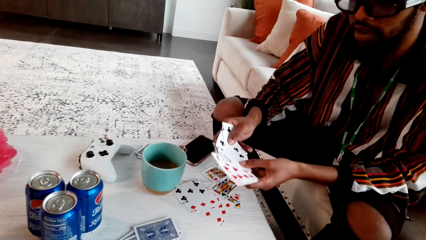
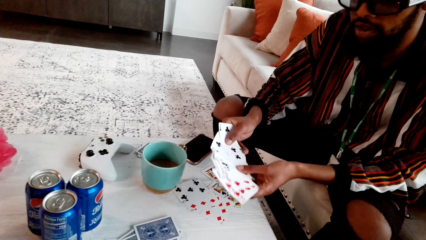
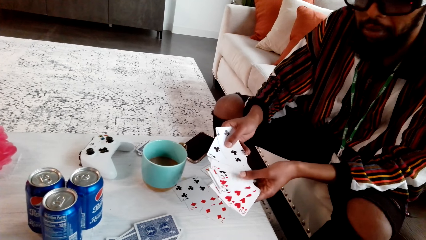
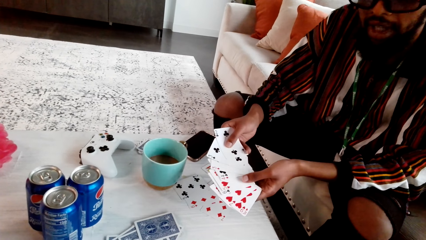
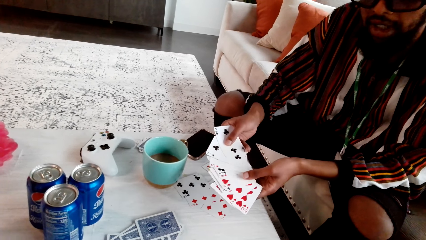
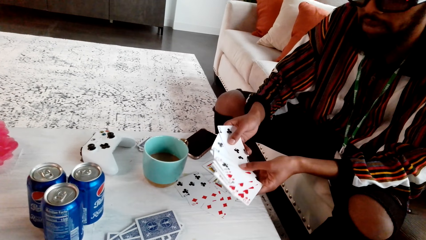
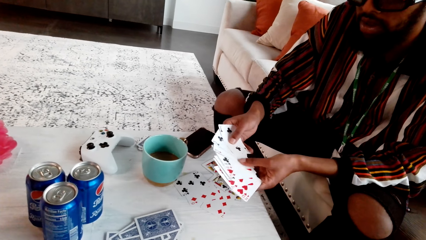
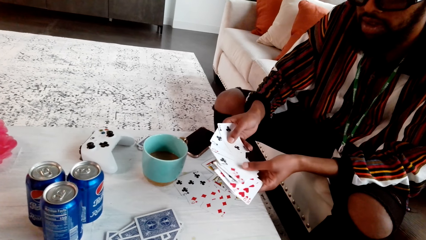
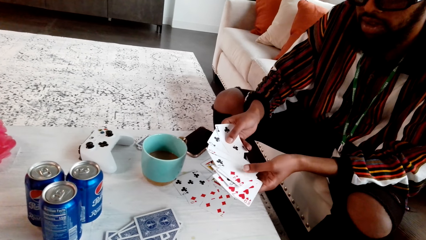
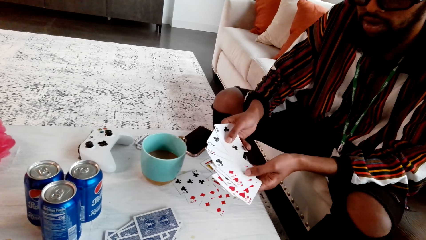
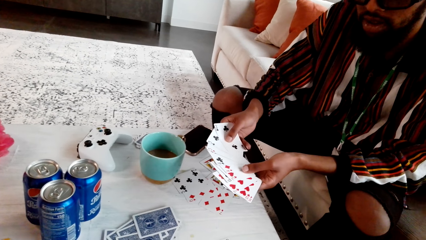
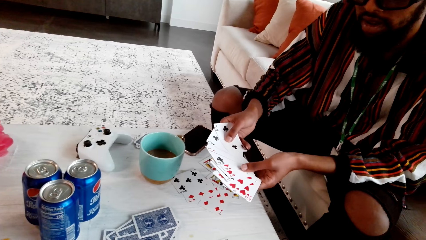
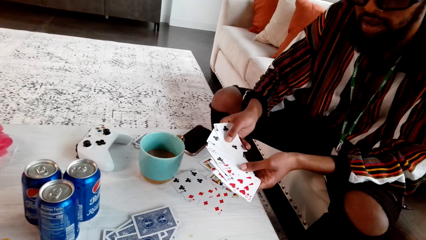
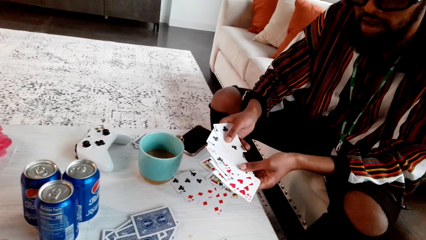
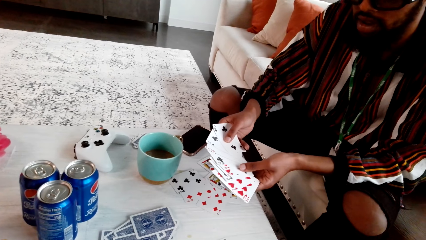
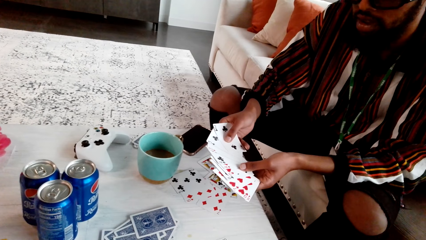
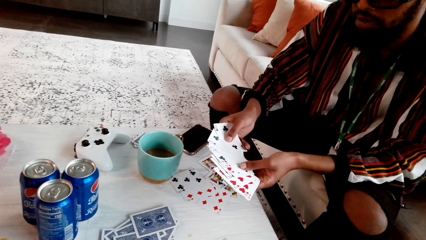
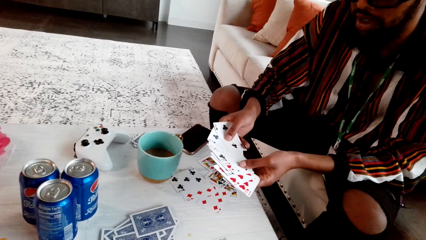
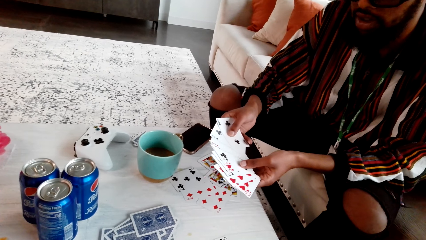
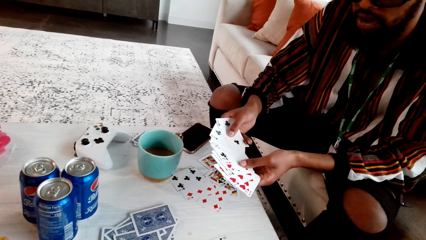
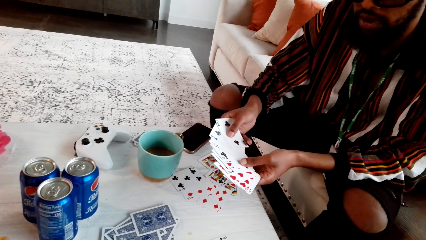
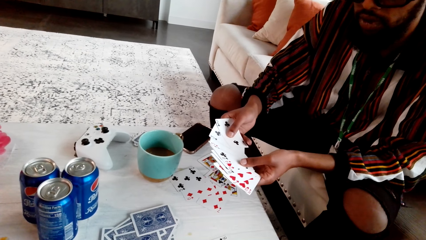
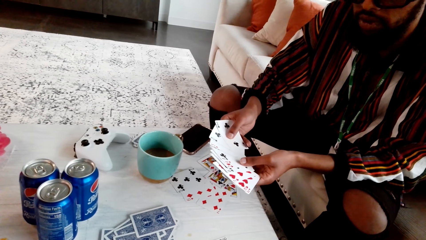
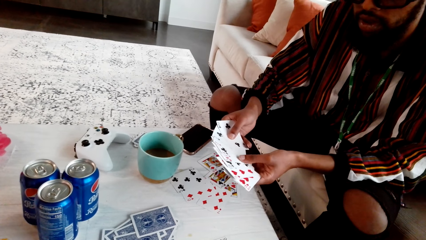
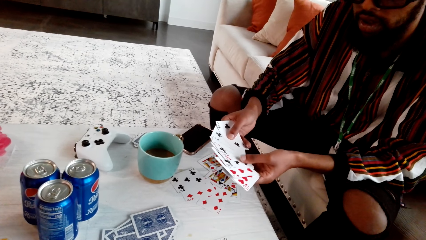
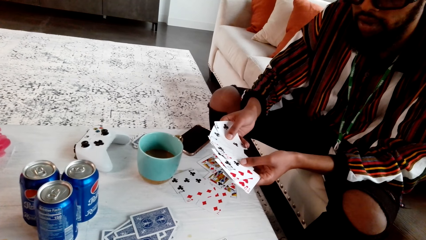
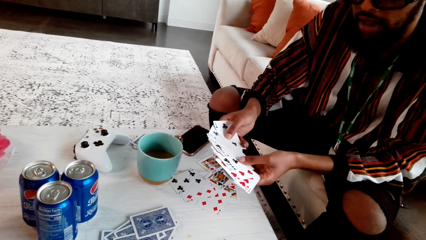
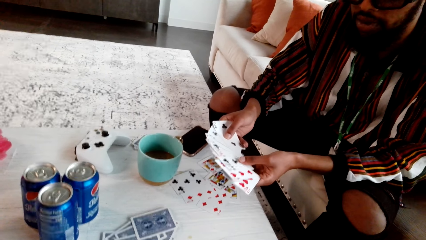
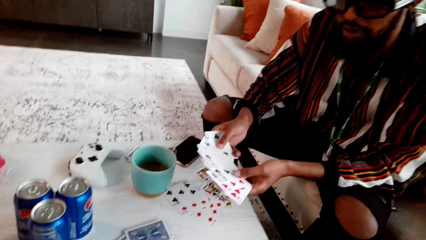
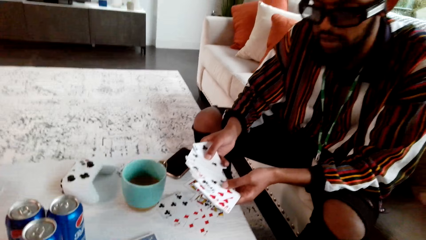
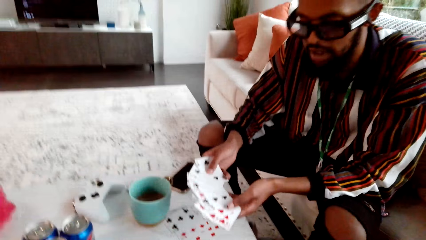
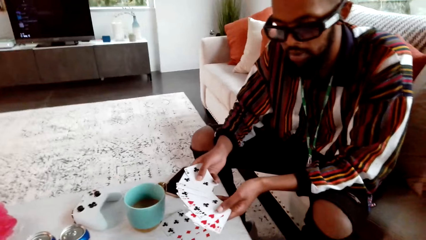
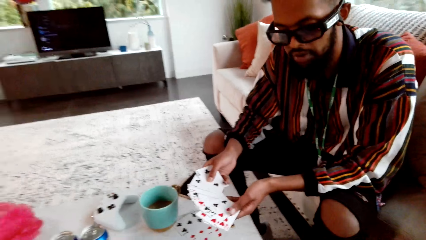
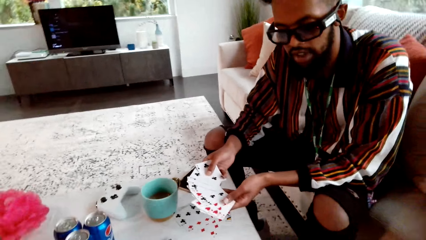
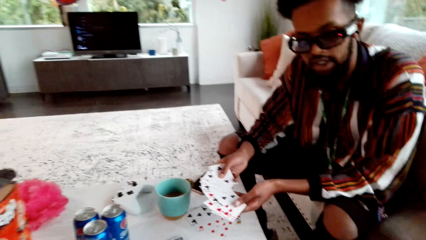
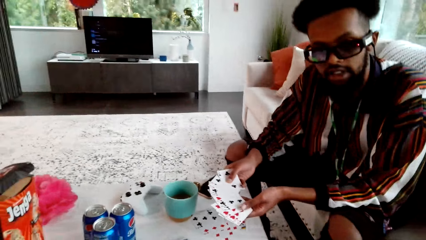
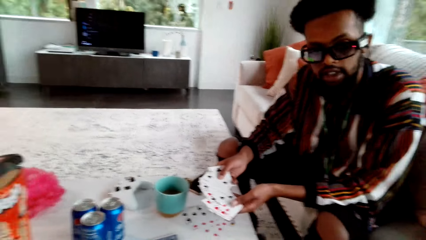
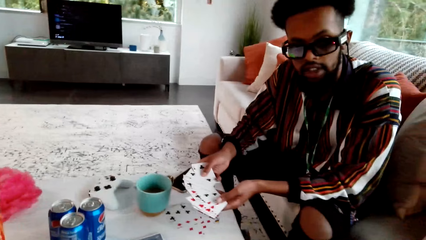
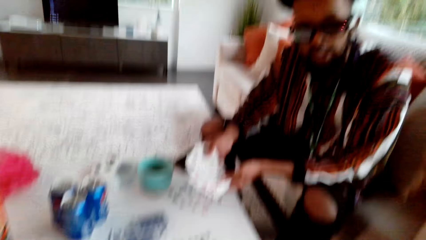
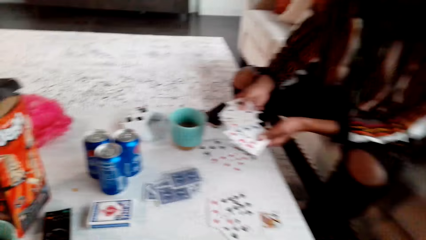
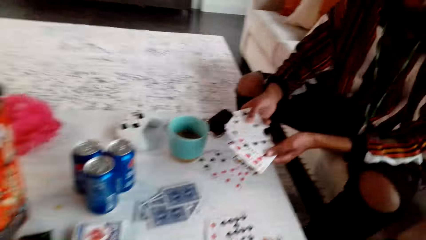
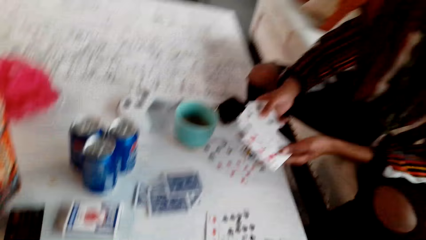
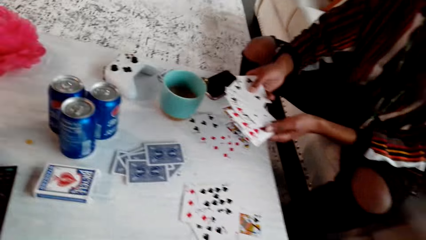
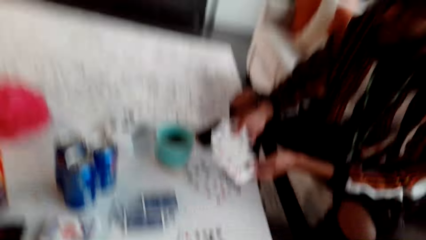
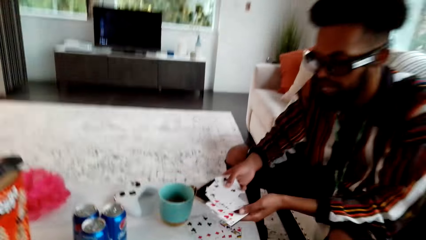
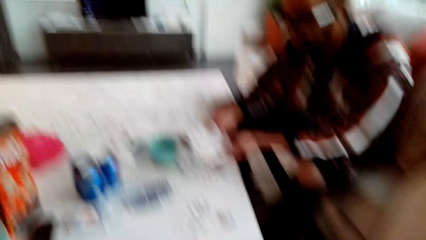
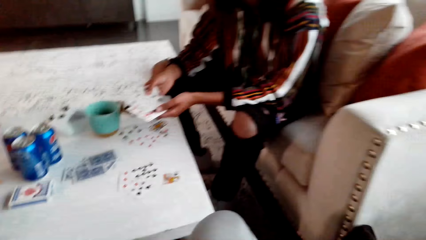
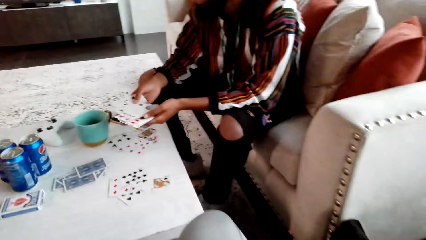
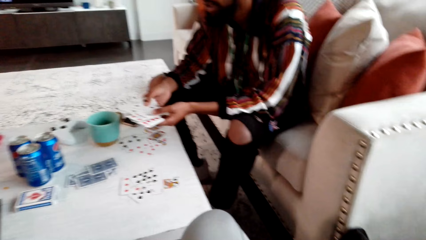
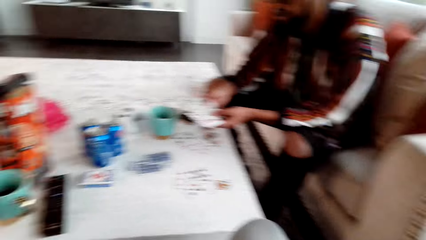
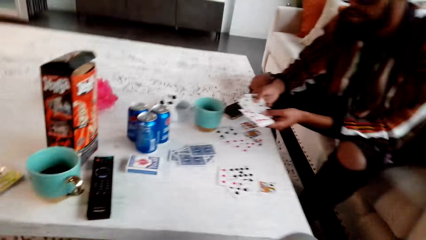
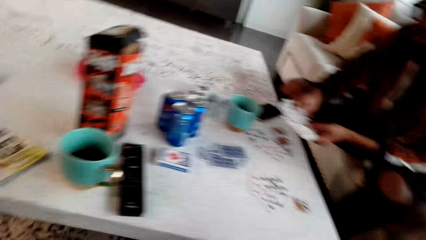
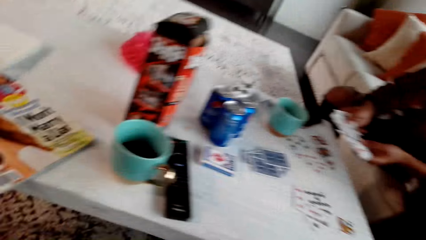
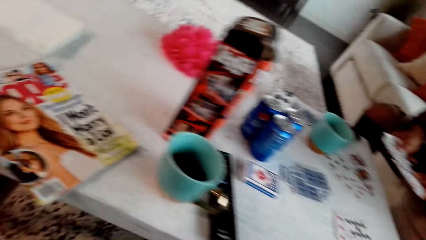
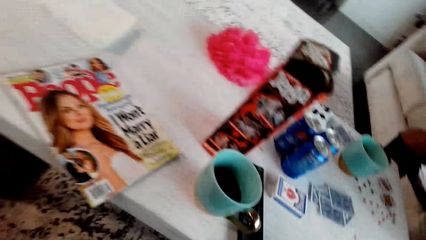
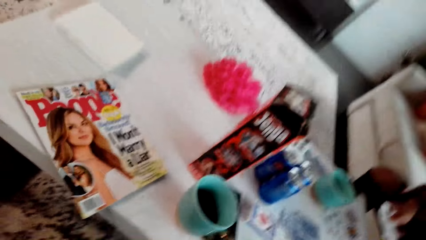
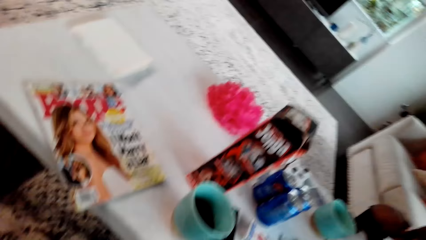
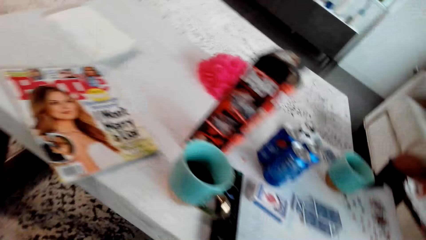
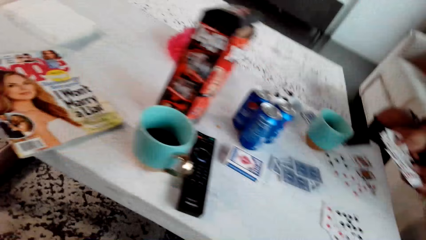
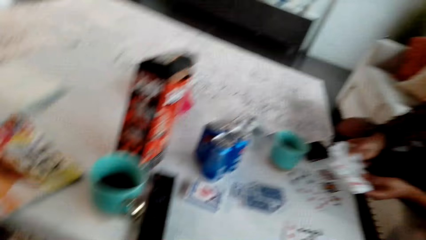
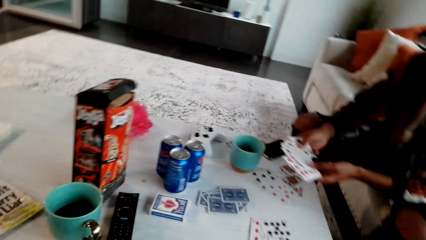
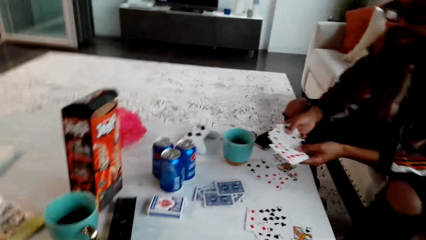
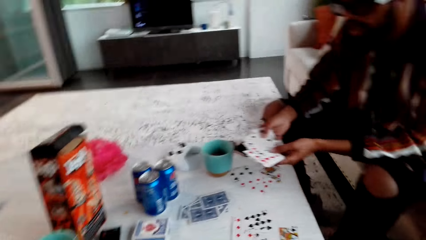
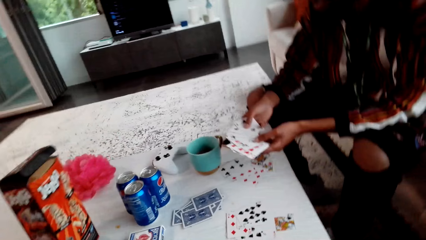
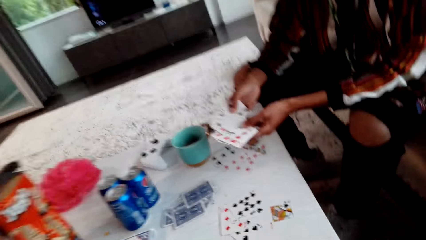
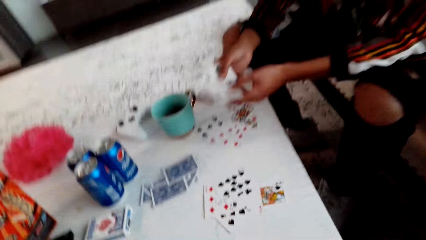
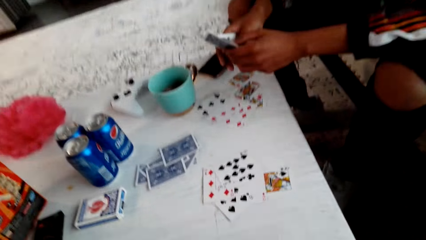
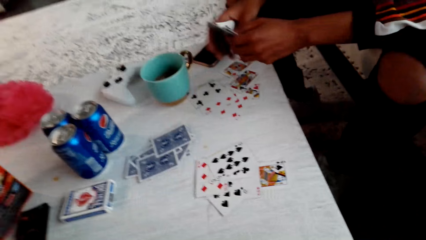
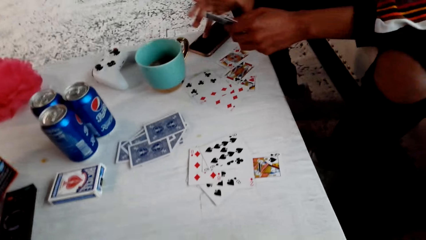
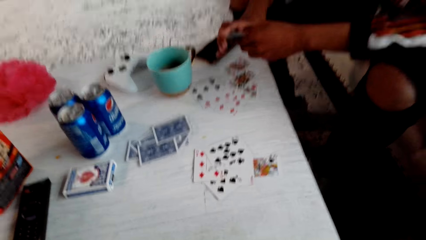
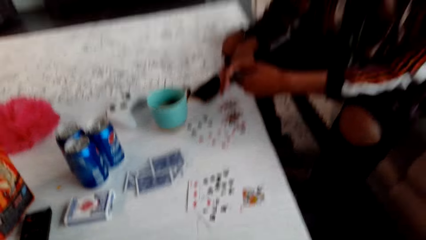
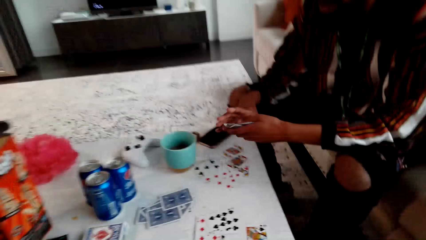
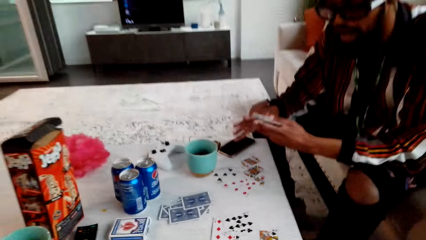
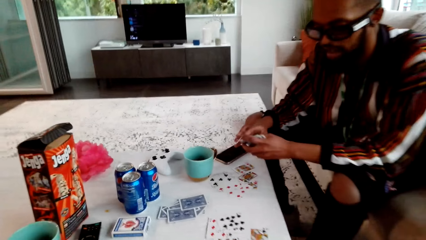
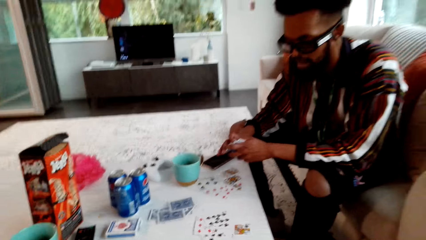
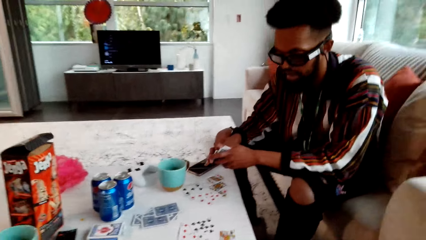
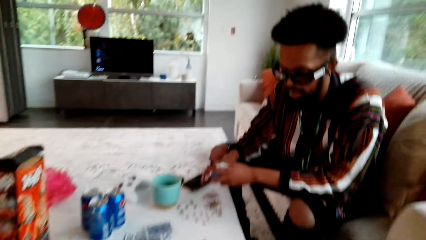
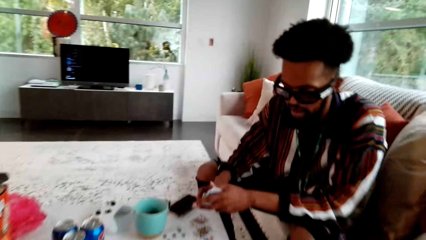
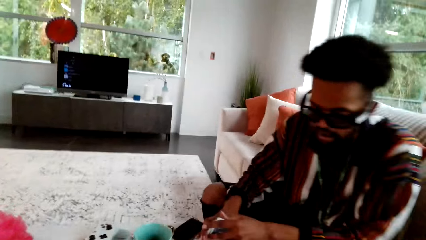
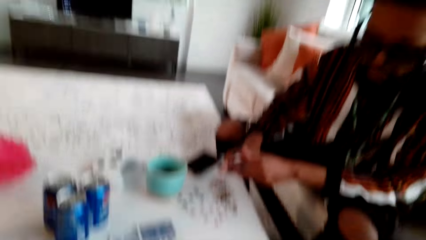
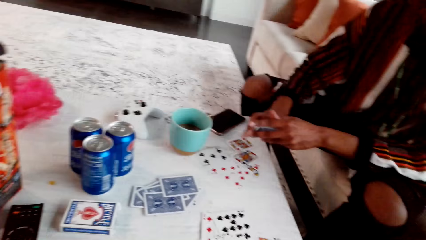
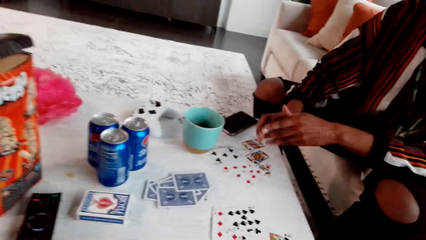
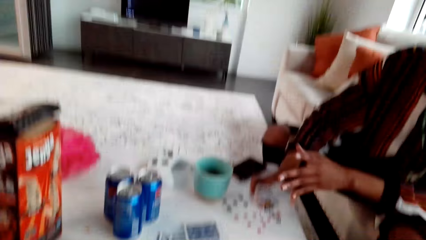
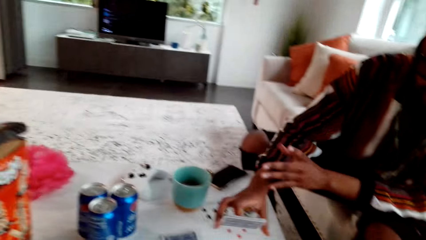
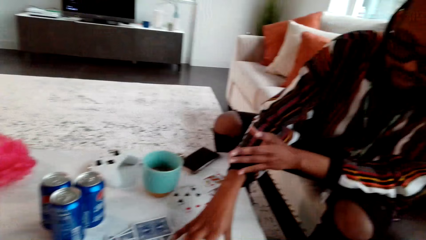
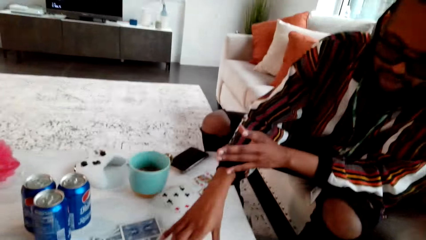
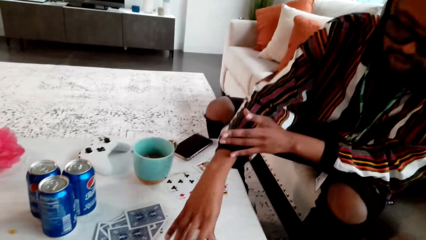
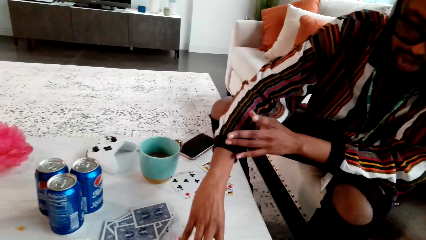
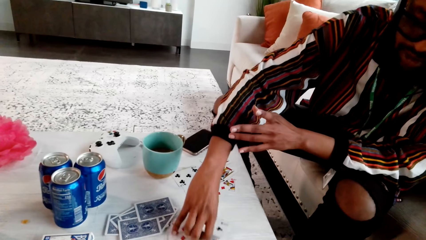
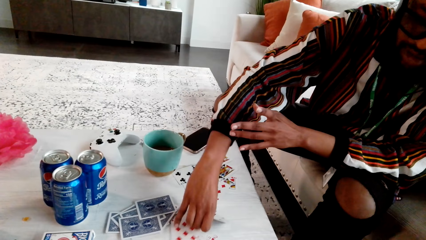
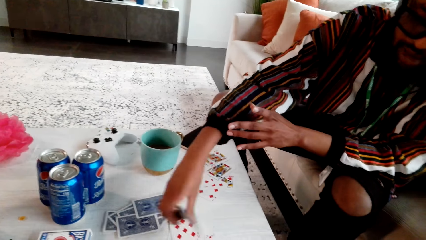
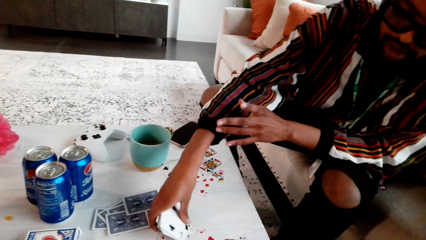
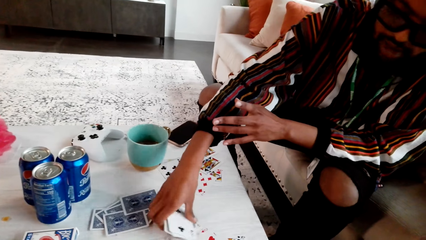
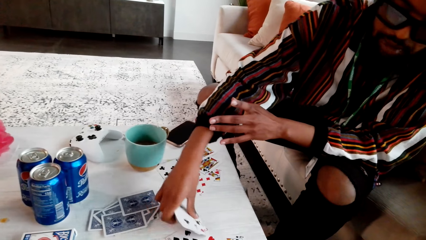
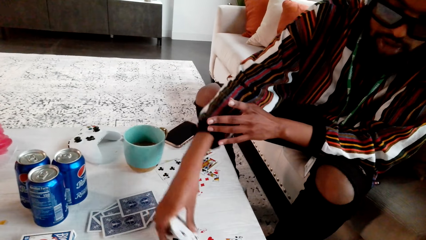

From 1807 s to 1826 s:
A man looks at cards. The camera wearer looks around. They laugh. The man puts the cards on the table.
